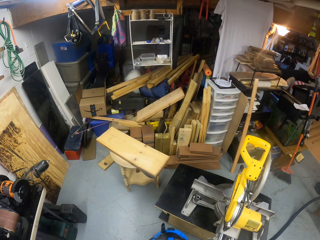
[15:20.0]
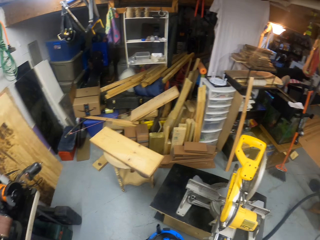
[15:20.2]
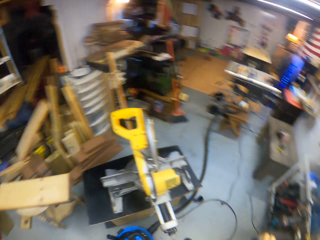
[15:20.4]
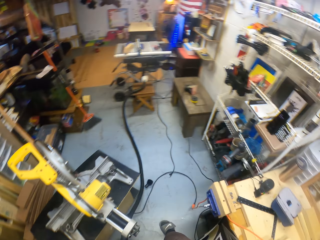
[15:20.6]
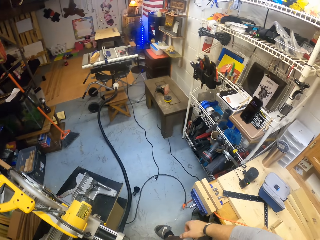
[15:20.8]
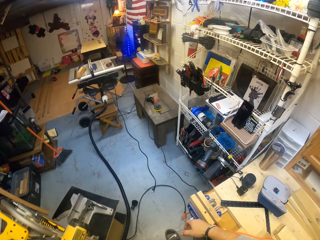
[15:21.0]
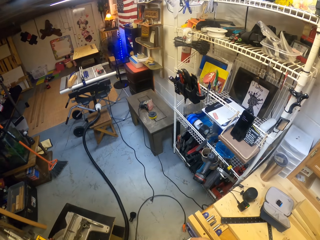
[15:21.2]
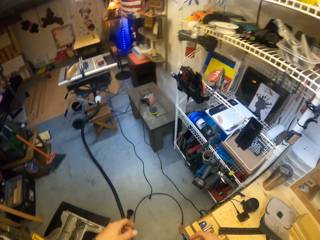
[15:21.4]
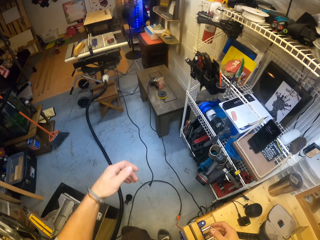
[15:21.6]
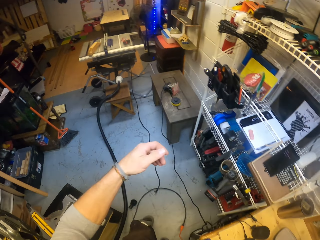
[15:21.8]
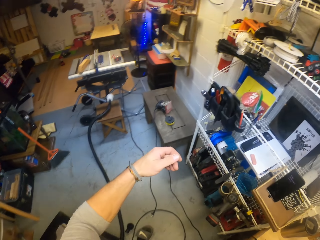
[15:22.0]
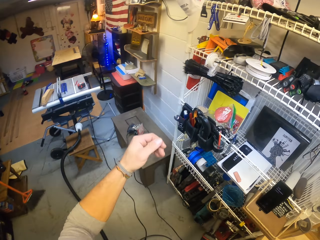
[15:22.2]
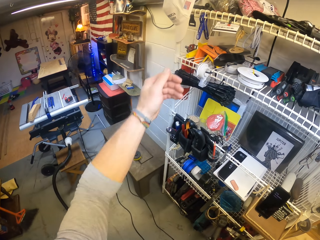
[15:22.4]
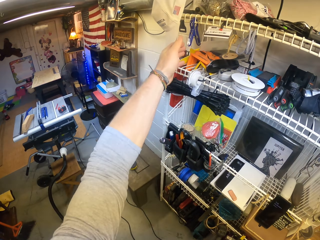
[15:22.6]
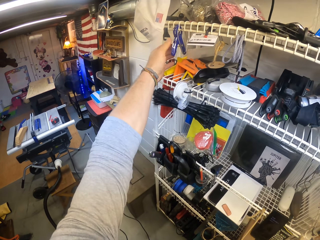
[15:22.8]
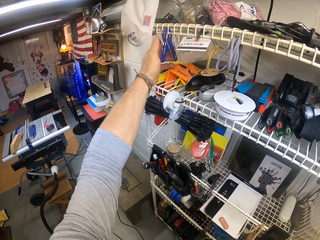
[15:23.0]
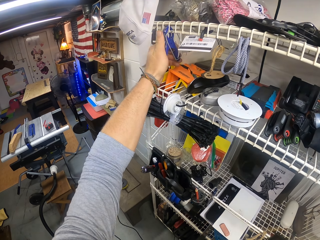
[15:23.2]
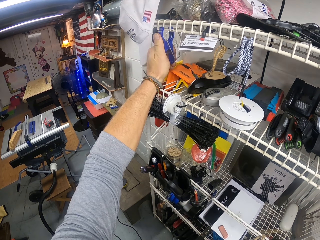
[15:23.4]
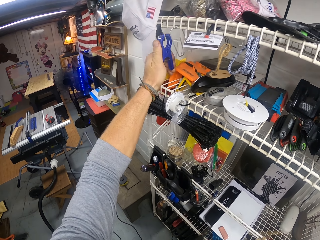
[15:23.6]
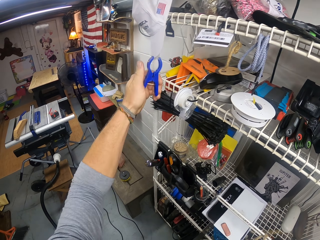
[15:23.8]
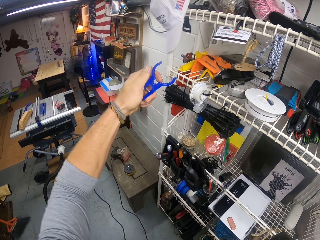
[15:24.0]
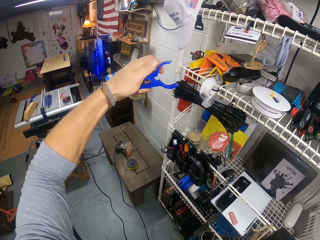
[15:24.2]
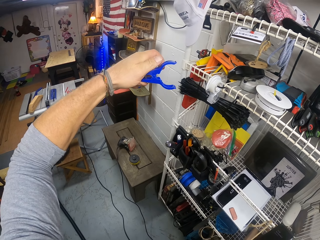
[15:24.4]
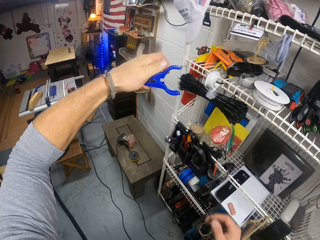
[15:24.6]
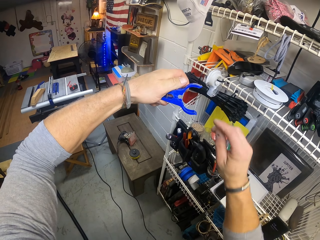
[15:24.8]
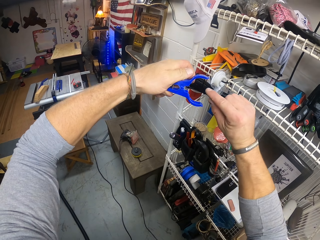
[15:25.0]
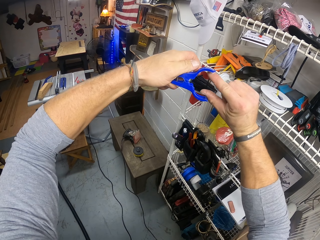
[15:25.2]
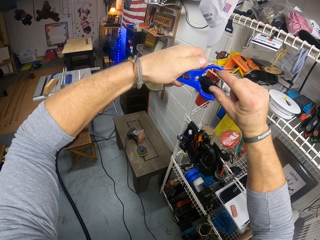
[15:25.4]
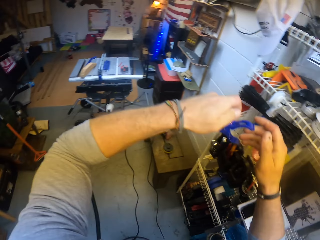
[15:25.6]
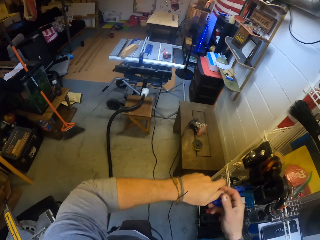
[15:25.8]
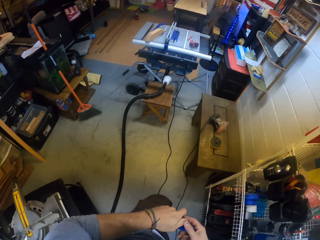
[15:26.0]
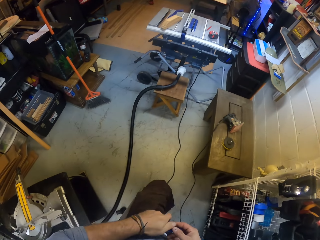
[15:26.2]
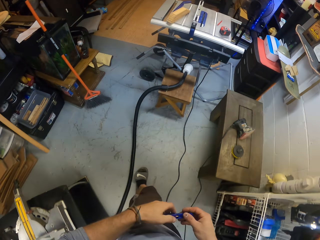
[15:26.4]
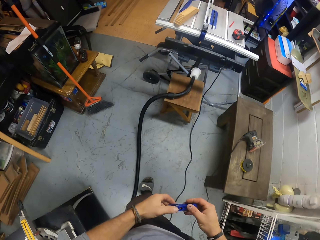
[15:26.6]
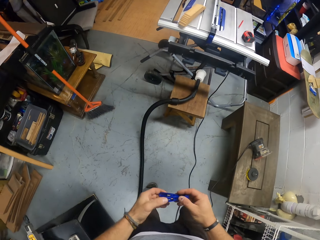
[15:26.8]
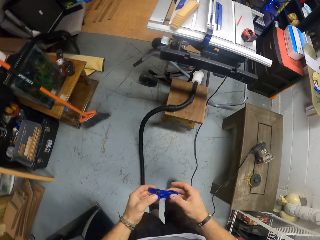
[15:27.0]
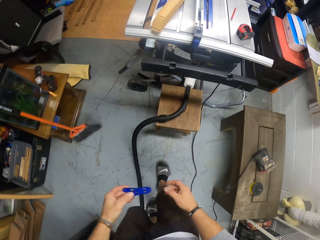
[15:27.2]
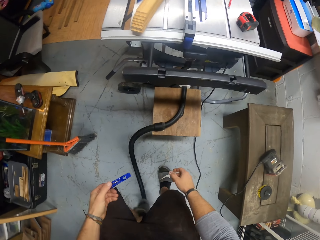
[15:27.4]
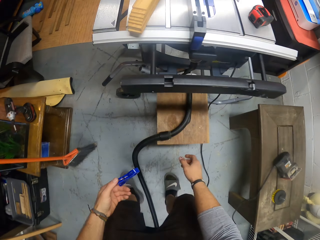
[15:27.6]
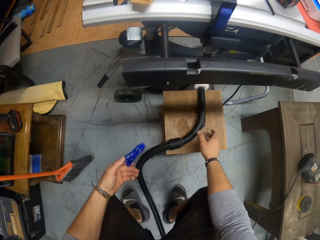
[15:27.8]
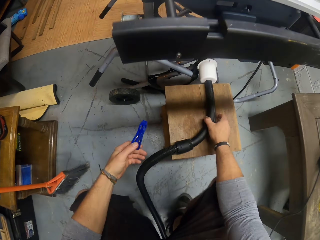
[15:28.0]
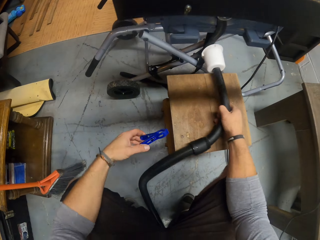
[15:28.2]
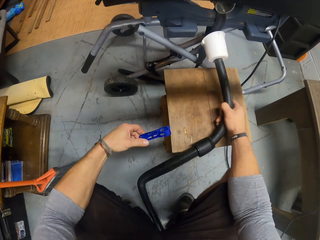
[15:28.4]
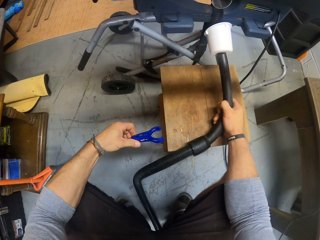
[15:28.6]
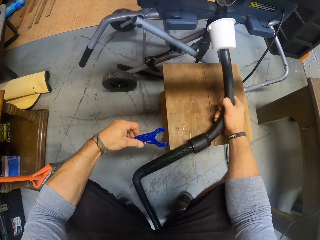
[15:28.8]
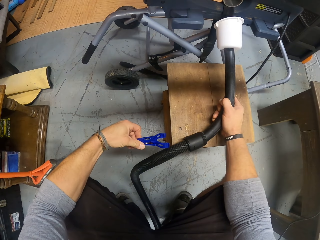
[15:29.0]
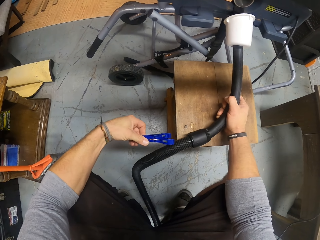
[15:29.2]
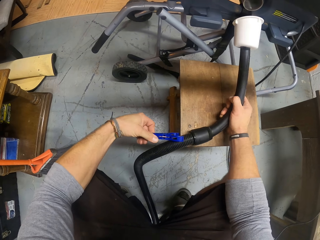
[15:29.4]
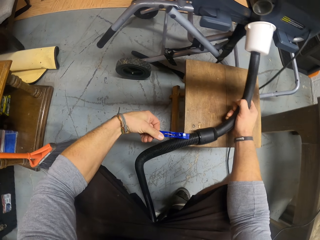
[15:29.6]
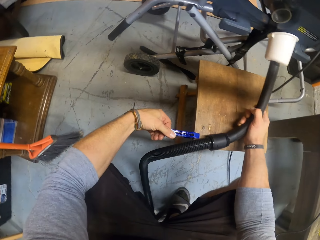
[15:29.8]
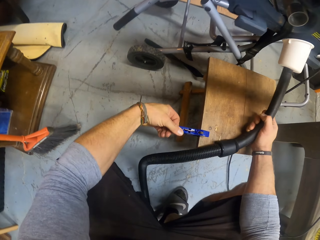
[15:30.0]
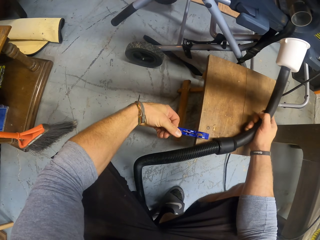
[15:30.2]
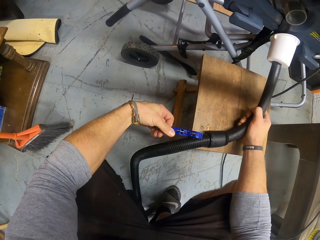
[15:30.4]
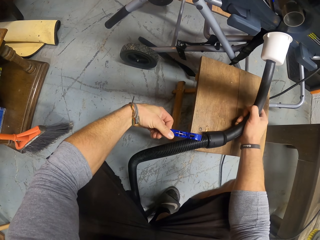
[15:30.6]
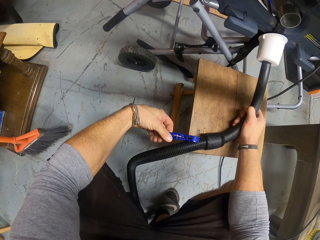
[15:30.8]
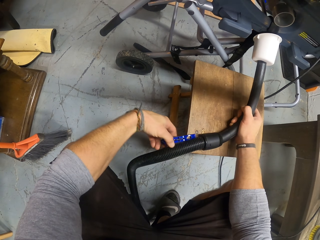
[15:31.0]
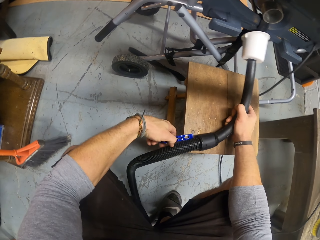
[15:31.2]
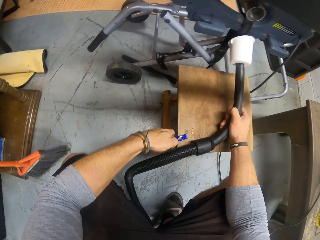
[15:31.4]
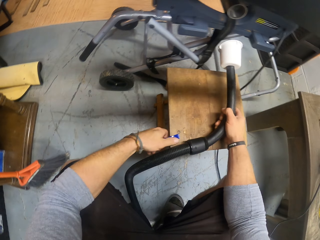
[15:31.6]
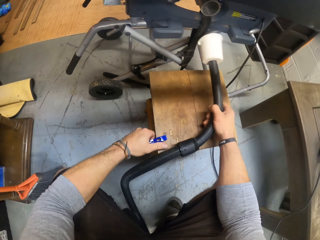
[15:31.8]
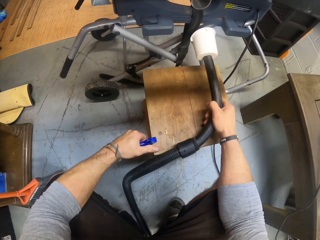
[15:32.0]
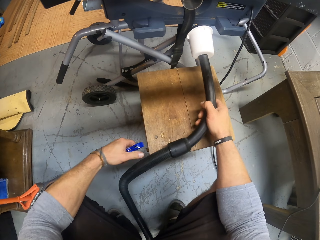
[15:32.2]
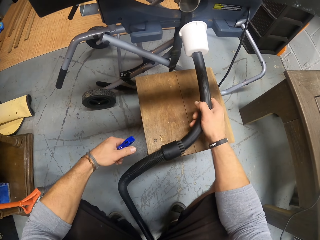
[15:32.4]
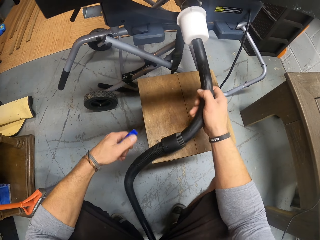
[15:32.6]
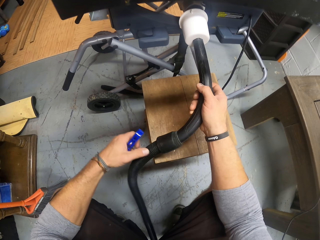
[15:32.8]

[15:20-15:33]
The camera wearer walks towards the tool rack. He picks up pliers from the rack with his left hand. He widens the pliers. He puts his hands in between the pliers. He walks back to the stool. He holds the hose of the vacuum machine in his right hand. He adjusts the hose of the vacuum machine with his right hand. He holds the vacuum hose pipe with the pliers to the stool with his left hand. He removes the pliers from the stool with his left hand.

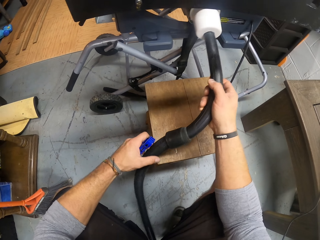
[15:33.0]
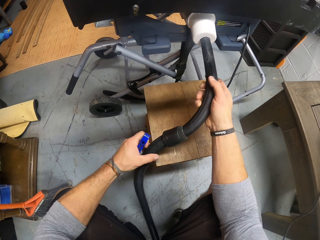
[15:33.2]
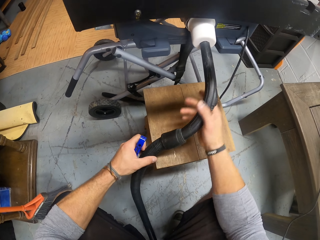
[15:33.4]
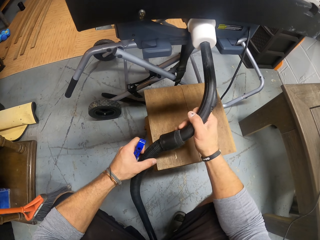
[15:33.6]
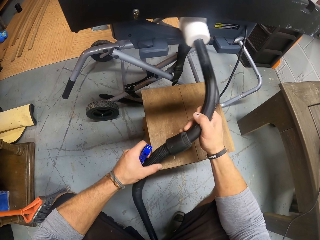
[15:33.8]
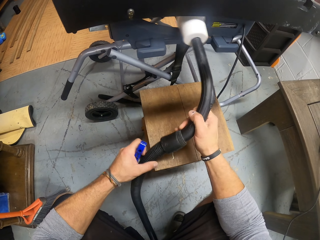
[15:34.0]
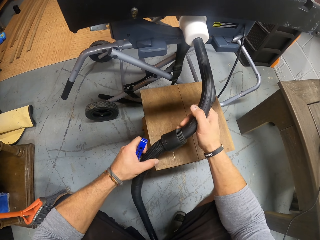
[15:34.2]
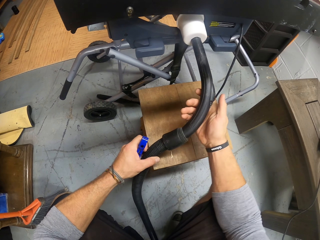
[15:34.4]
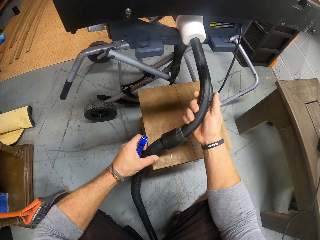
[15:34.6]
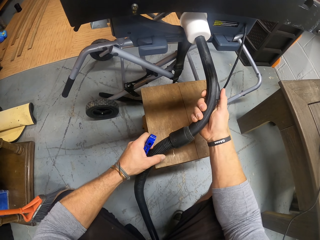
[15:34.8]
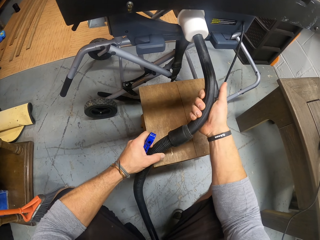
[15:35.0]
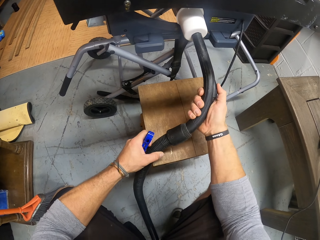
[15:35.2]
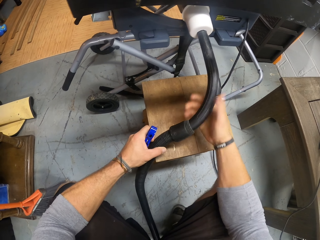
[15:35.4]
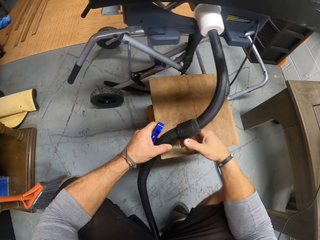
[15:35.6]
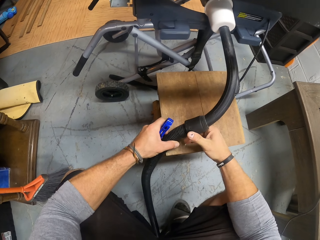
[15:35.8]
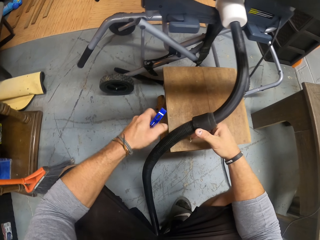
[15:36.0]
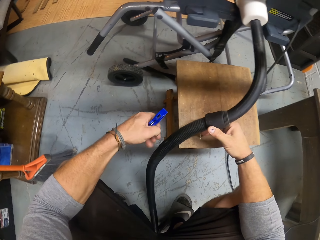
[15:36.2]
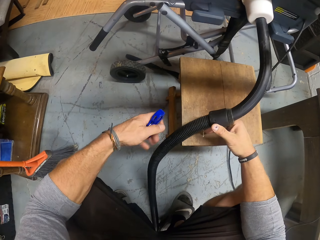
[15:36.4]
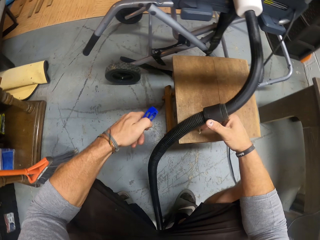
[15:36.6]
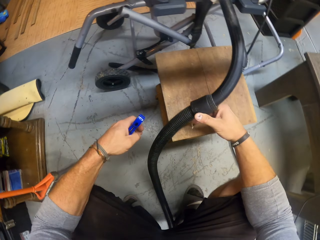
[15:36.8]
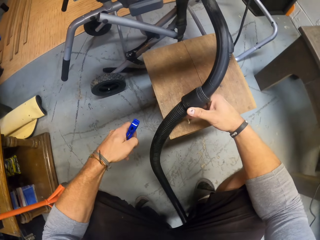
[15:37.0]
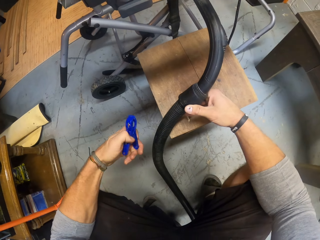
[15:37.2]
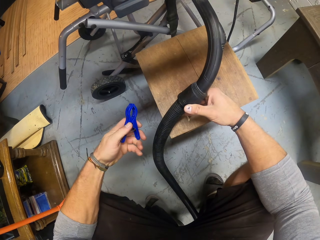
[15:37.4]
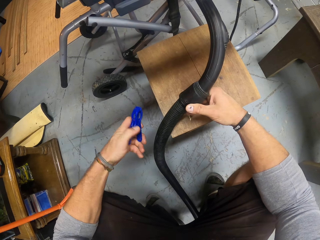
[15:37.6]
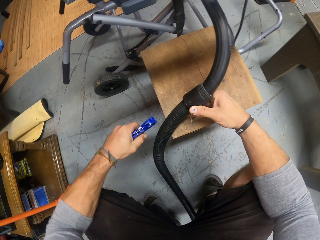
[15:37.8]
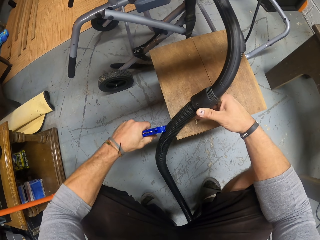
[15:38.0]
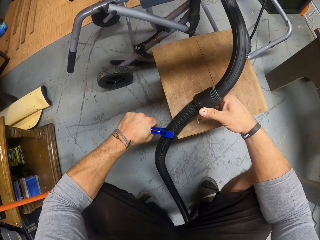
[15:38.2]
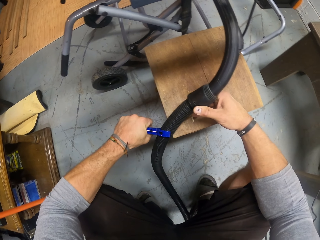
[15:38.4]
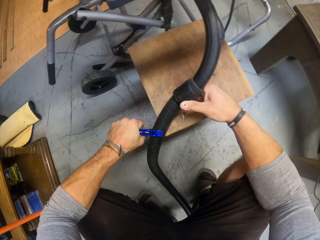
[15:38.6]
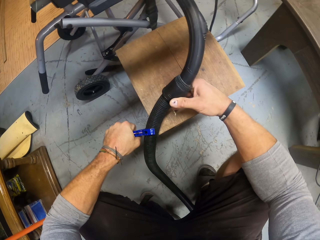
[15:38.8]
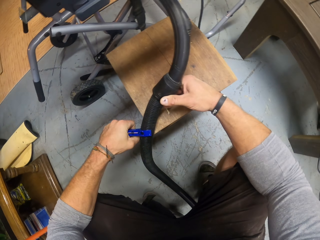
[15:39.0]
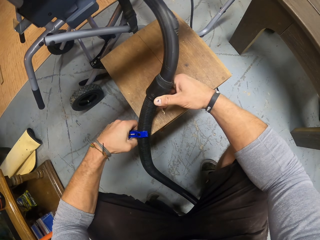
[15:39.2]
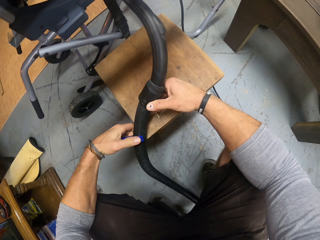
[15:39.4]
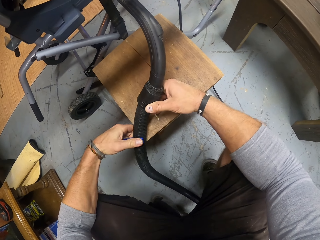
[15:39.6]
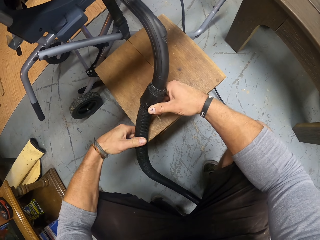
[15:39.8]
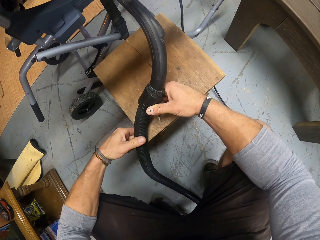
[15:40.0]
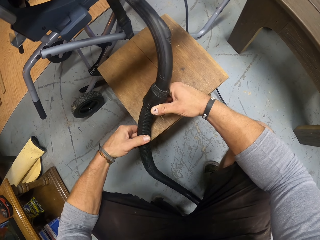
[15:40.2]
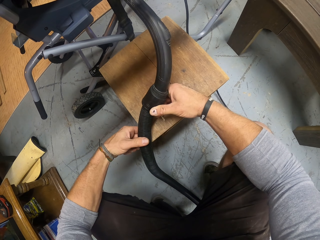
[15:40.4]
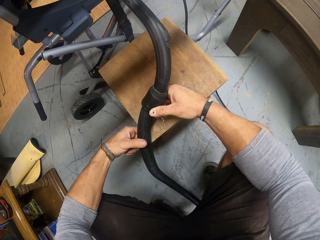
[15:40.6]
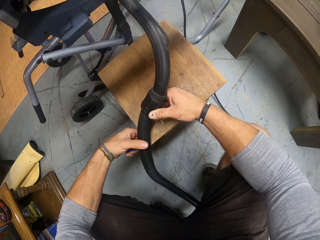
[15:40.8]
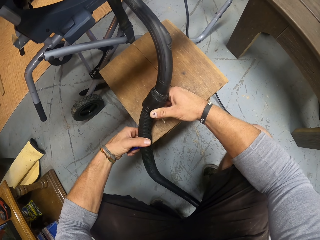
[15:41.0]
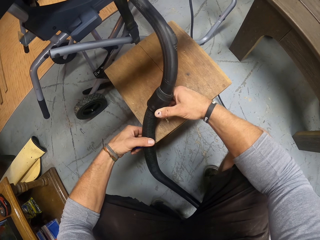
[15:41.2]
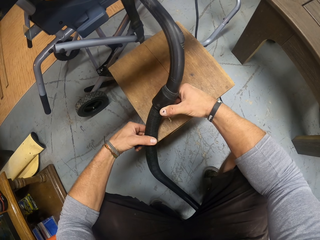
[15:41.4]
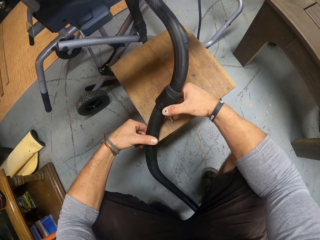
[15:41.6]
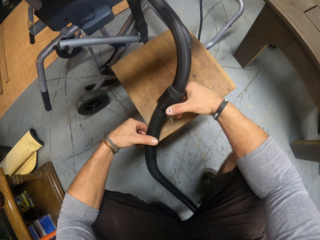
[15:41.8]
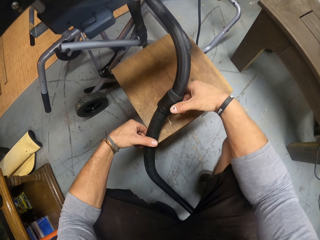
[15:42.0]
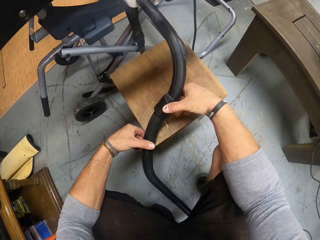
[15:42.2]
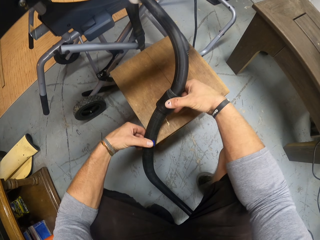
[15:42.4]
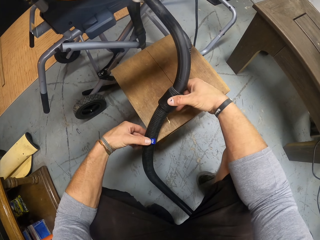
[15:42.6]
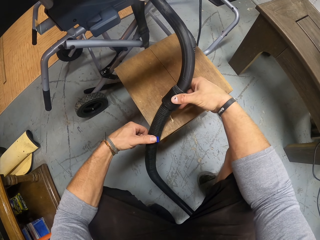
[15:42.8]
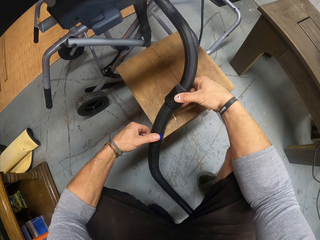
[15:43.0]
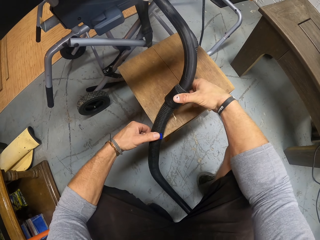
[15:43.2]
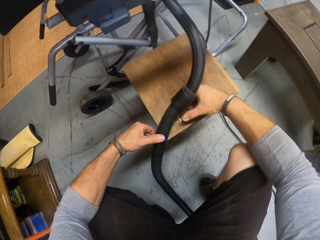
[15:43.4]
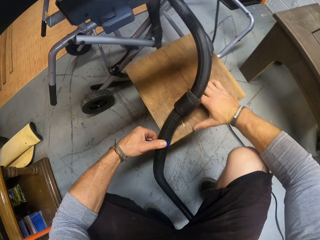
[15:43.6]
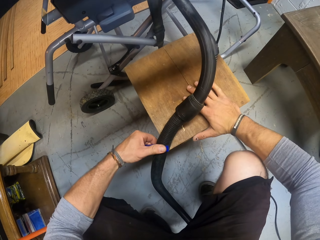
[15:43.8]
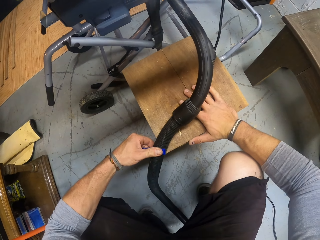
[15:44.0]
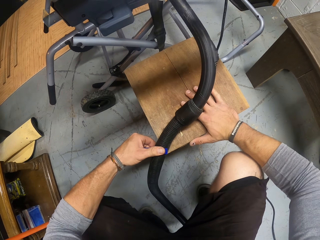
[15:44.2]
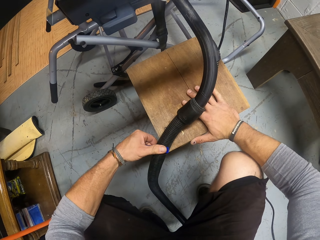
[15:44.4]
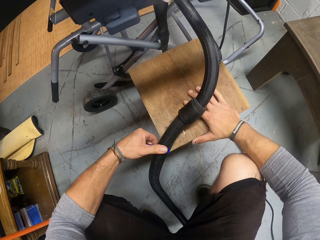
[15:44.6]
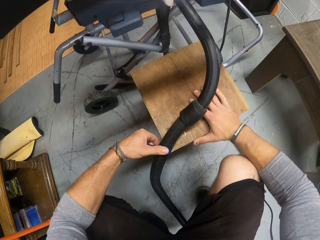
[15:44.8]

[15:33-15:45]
The camera wearer puts the hose of the vacuum into a plastic pipe with his right hand. He holds the hose of the vacuum cleaner with both hands and adjusts the hose of the vacuum machine with both hands. He presses the hoover. He removes his left hand from the vacuum machine hose. He adjusts the pliers in his left hand. He holds the hose of the vacuum machine with his left hand. He presses the hoover with the pliers. He adjusts his left hand on the pliers. He places his right hand on the stool.
